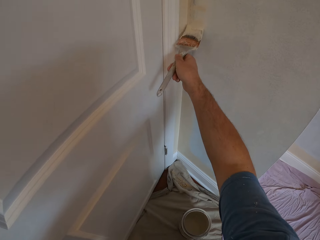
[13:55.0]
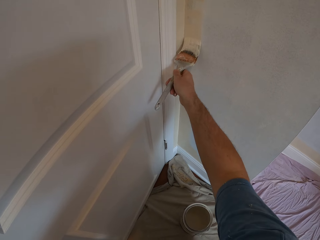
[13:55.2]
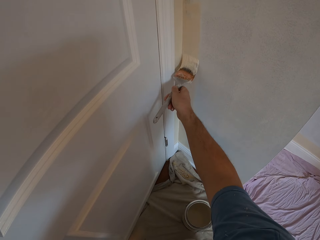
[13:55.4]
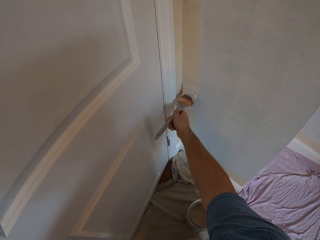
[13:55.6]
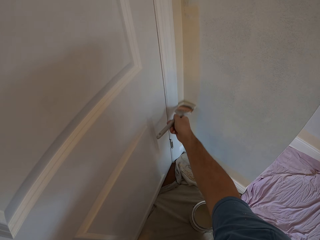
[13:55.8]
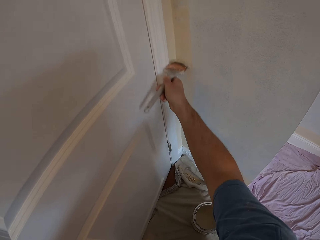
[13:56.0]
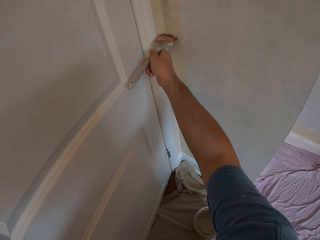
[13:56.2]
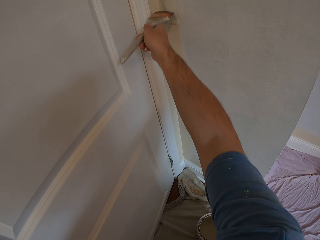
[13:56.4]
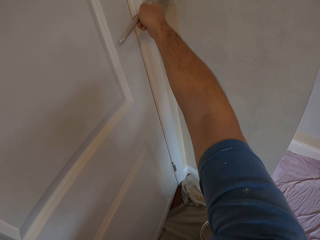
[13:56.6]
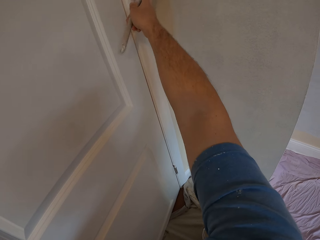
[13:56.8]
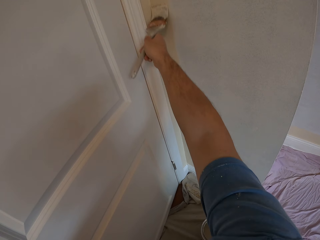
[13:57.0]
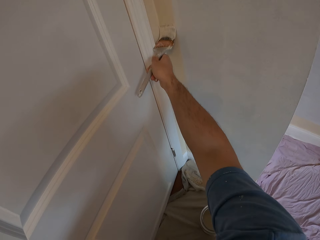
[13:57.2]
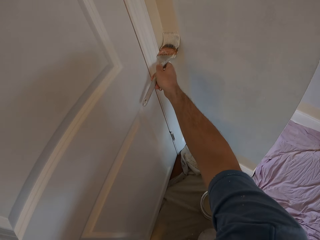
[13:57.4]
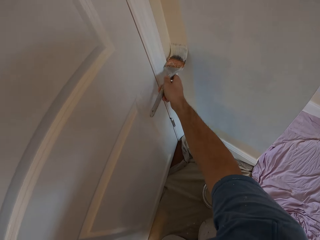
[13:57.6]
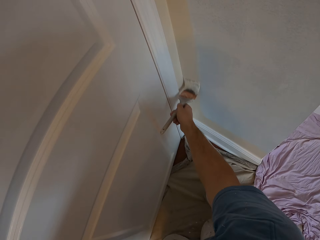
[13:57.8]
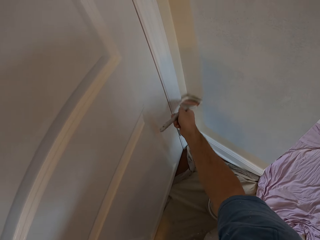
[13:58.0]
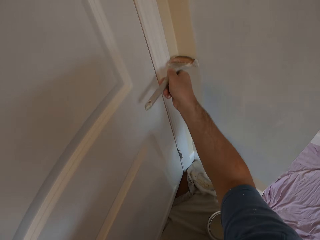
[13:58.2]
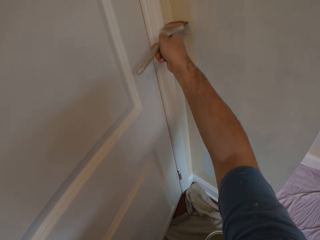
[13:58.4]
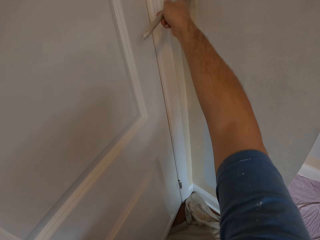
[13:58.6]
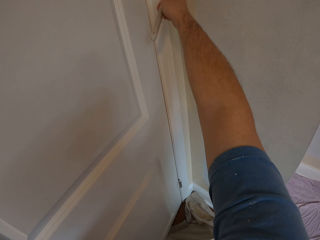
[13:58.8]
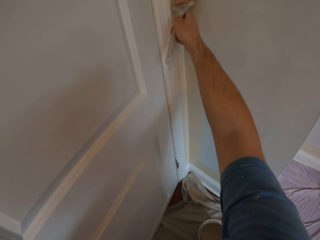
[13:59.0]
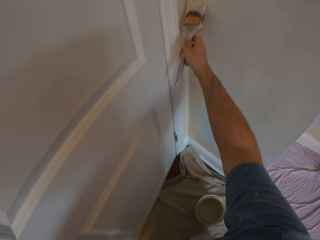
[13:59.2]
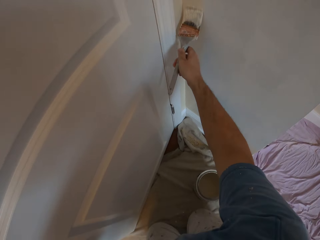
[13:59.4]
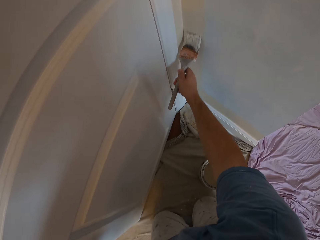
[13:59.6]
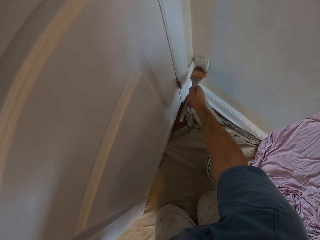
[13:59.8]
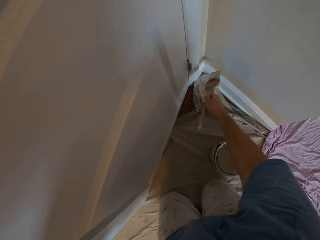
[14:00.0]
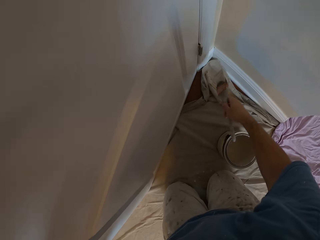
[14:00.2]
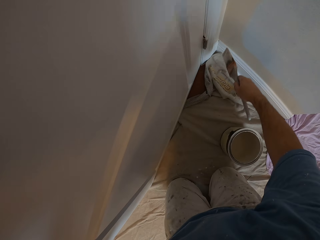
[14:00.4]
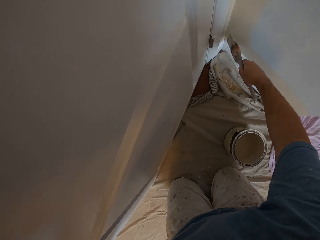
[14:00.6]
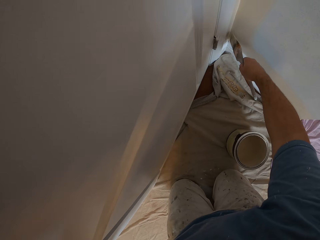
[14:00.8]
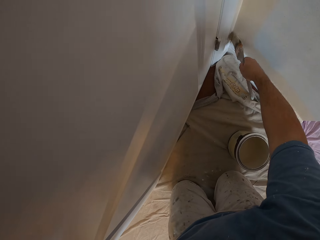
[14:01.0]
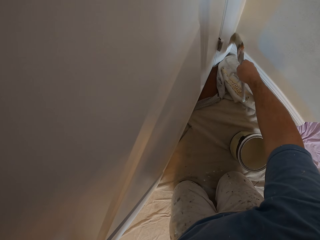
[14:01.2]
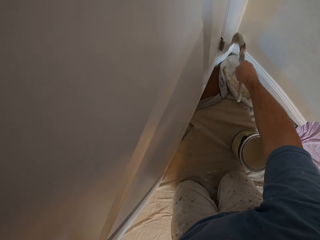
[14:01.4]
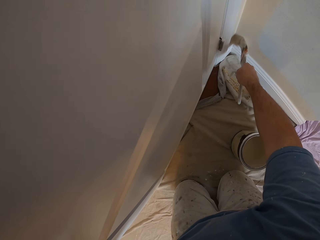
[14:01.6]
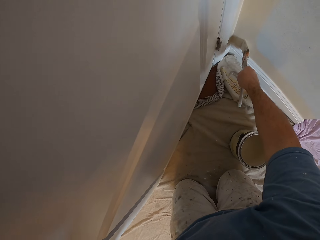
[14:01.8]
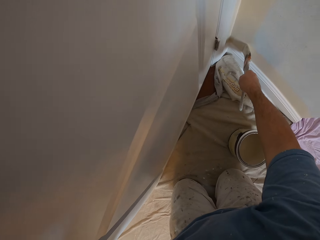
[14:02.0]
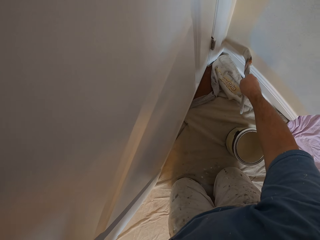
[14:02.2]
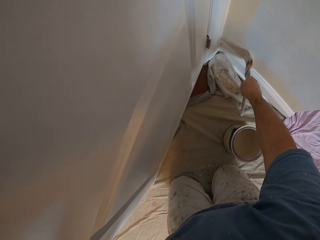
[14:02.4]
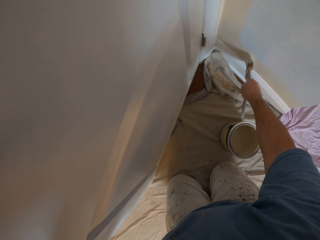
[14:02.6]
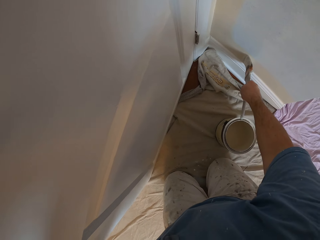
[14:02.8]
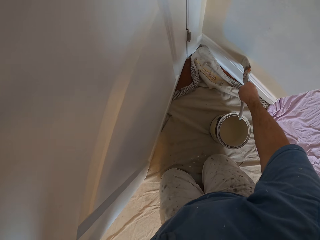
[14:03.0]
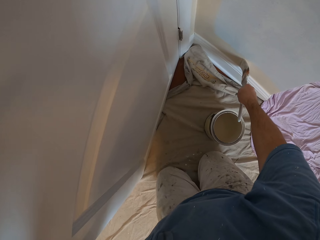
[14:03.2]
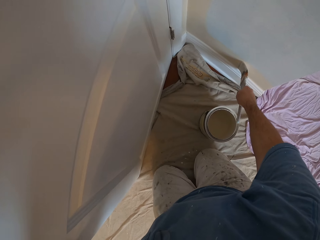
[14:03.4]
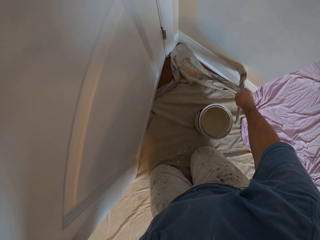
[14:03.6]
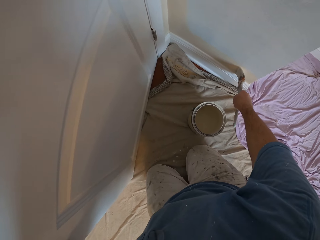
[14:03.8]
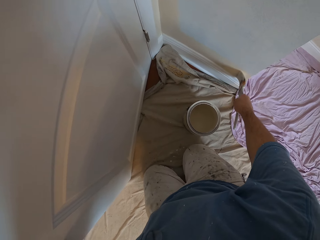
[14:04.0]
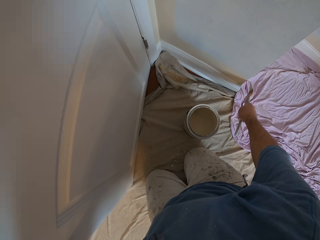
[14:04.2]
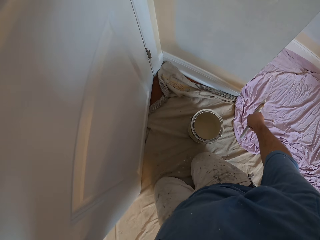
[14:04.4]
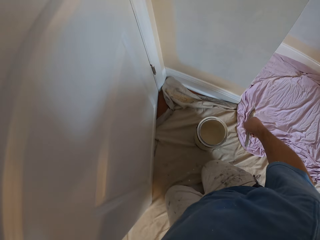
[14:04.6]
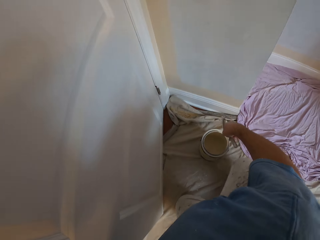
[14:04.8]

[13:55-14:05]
The camera wearer paints the wall with the brush.

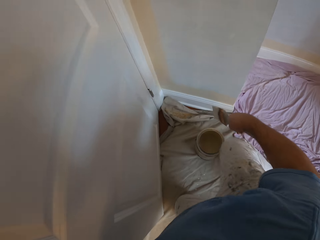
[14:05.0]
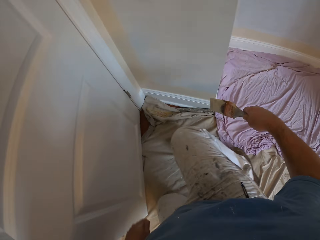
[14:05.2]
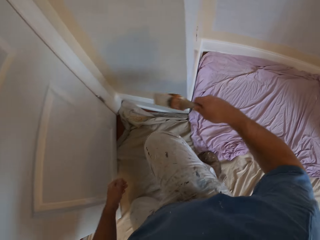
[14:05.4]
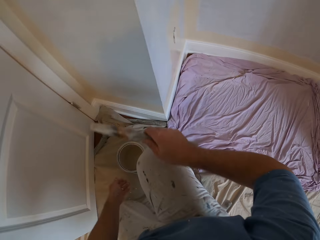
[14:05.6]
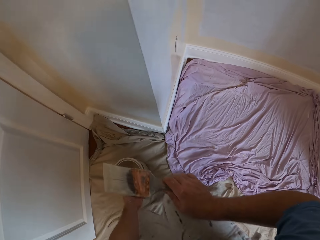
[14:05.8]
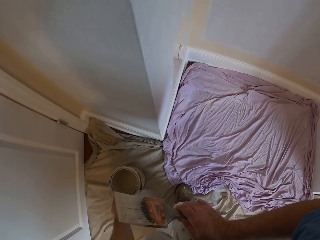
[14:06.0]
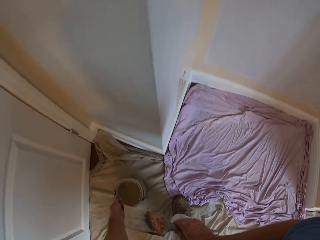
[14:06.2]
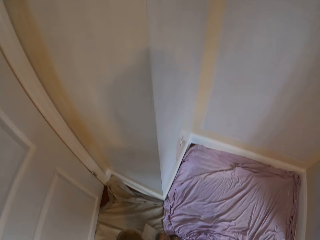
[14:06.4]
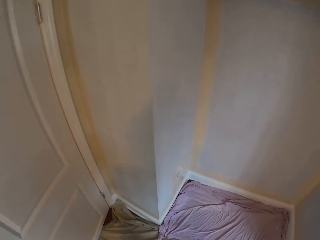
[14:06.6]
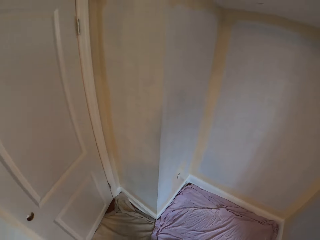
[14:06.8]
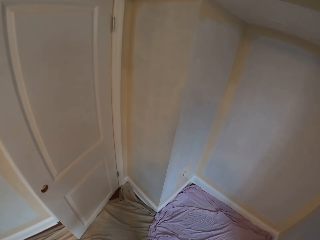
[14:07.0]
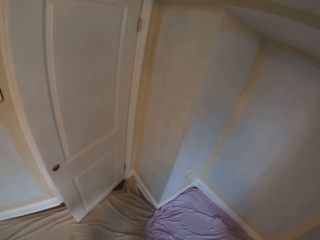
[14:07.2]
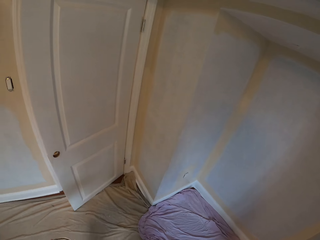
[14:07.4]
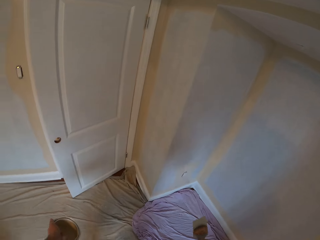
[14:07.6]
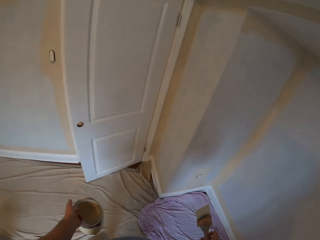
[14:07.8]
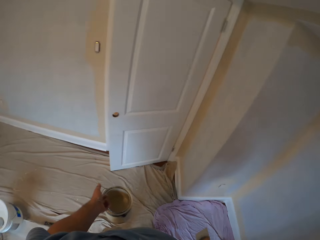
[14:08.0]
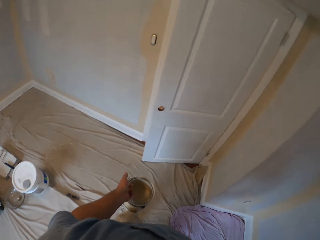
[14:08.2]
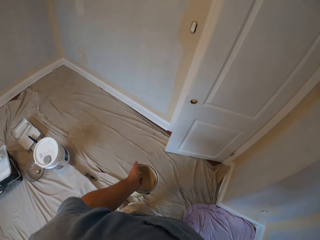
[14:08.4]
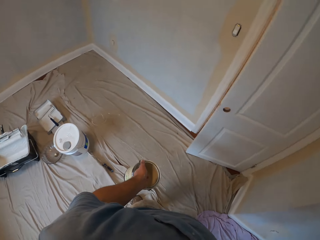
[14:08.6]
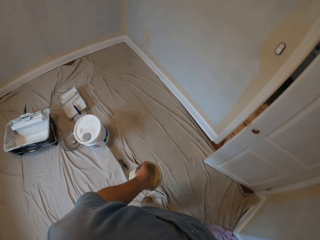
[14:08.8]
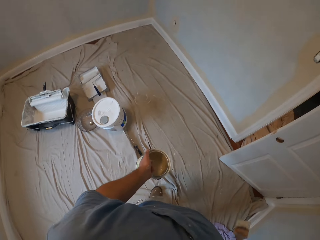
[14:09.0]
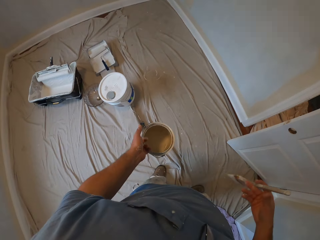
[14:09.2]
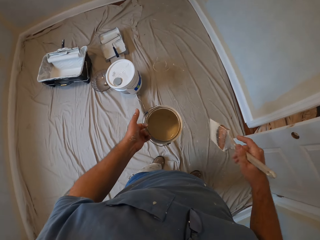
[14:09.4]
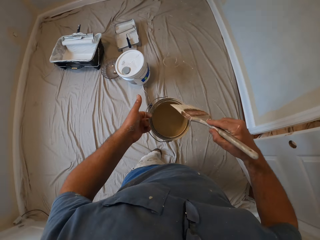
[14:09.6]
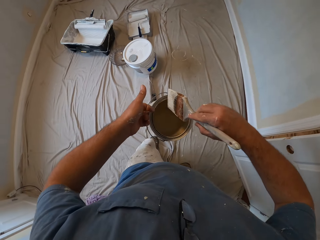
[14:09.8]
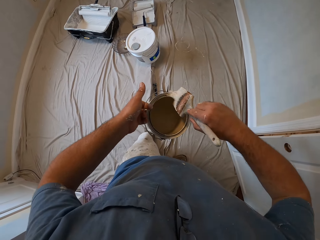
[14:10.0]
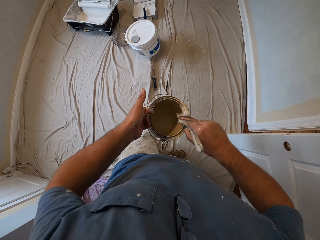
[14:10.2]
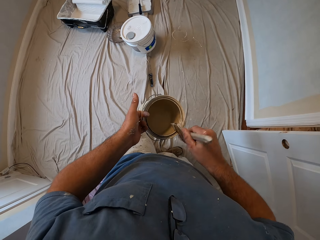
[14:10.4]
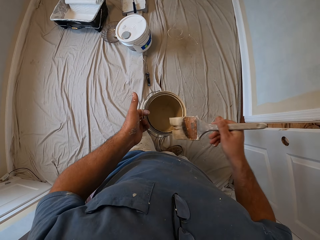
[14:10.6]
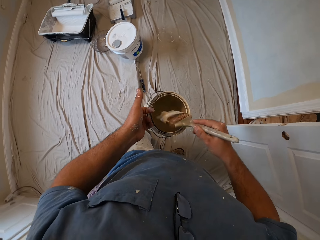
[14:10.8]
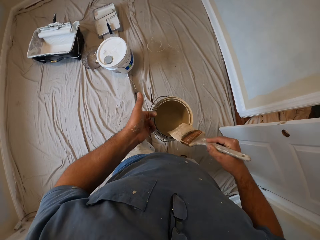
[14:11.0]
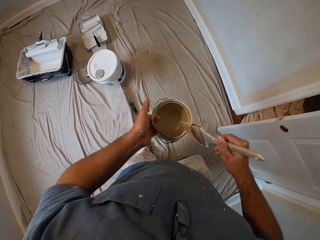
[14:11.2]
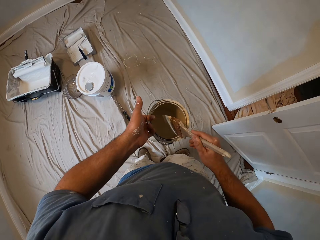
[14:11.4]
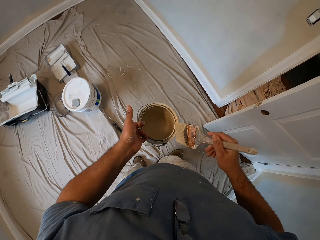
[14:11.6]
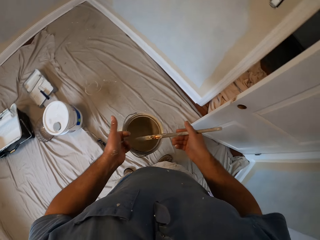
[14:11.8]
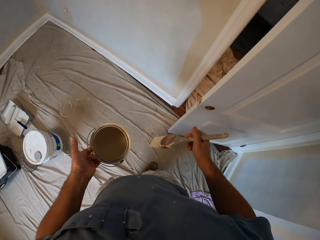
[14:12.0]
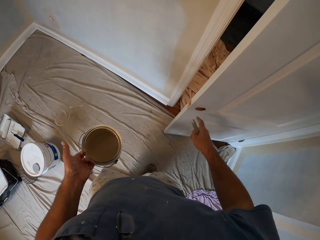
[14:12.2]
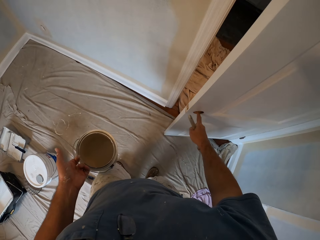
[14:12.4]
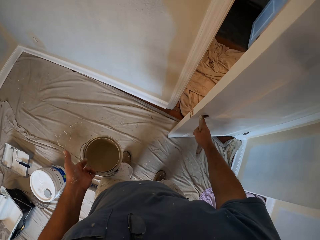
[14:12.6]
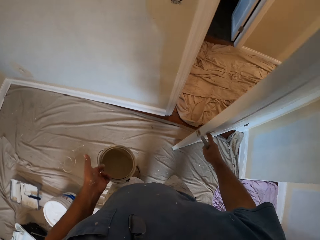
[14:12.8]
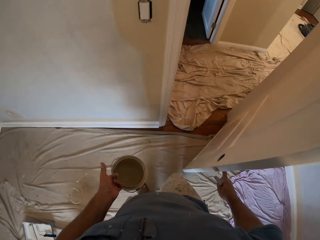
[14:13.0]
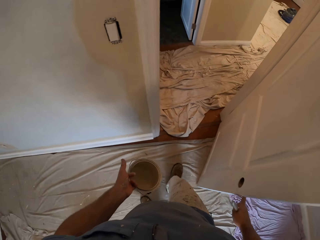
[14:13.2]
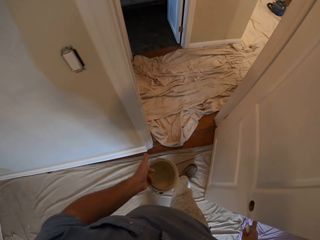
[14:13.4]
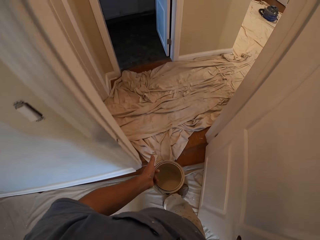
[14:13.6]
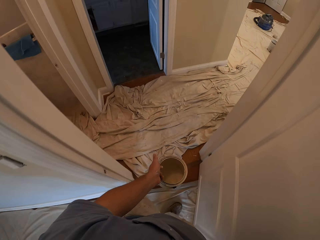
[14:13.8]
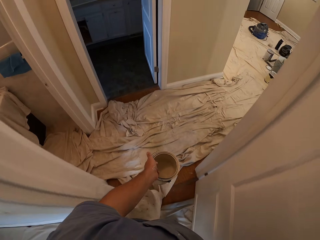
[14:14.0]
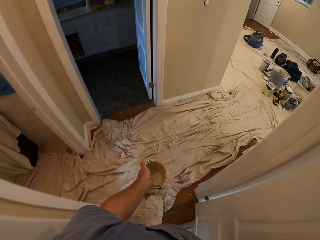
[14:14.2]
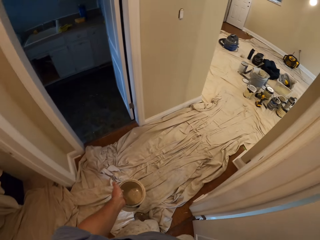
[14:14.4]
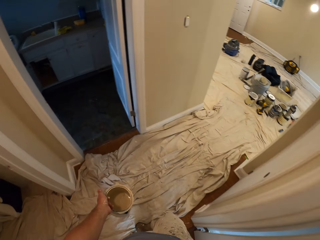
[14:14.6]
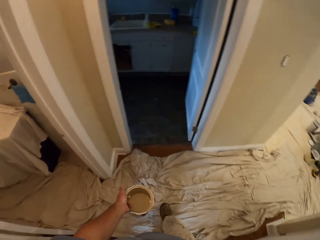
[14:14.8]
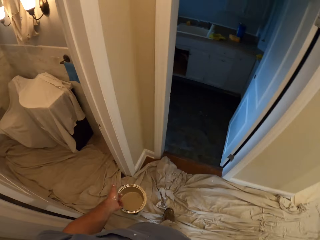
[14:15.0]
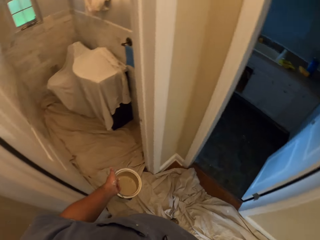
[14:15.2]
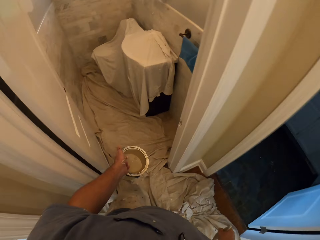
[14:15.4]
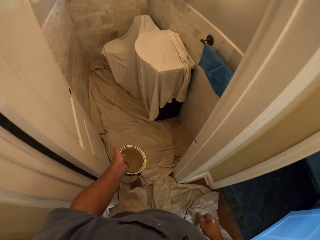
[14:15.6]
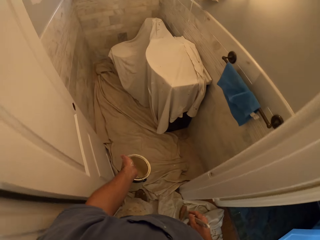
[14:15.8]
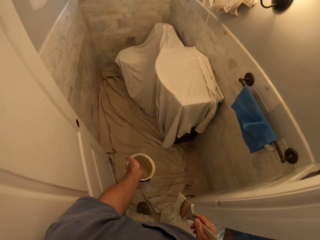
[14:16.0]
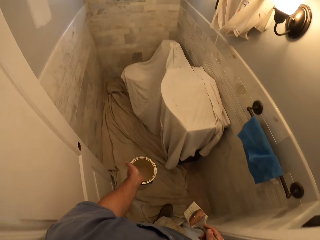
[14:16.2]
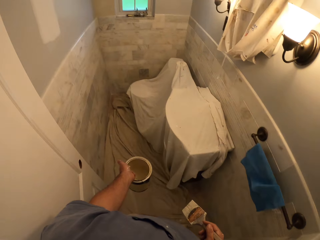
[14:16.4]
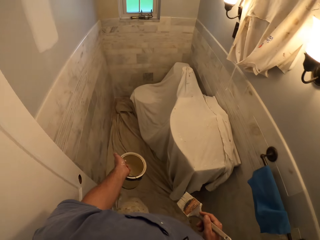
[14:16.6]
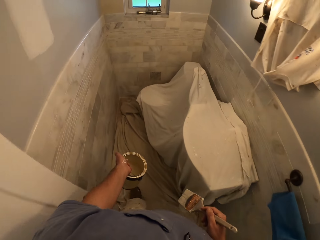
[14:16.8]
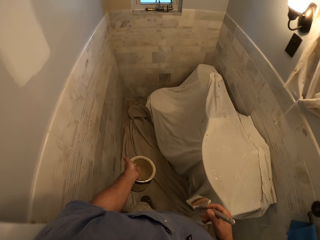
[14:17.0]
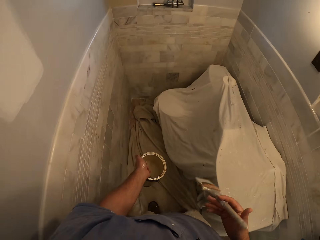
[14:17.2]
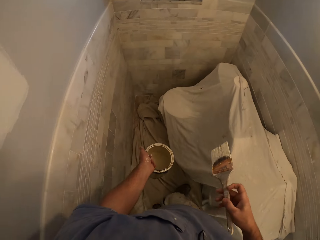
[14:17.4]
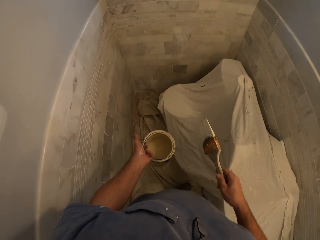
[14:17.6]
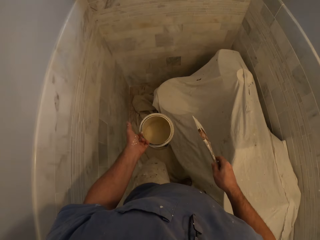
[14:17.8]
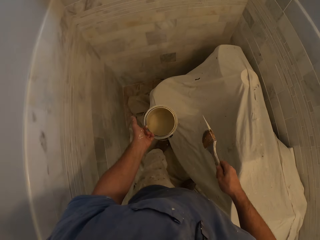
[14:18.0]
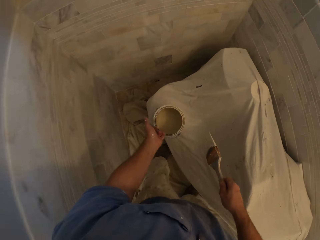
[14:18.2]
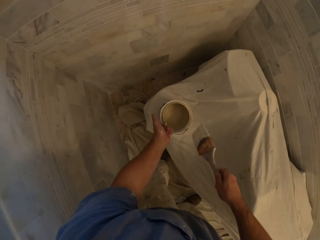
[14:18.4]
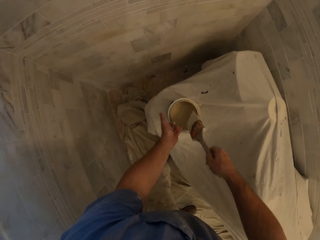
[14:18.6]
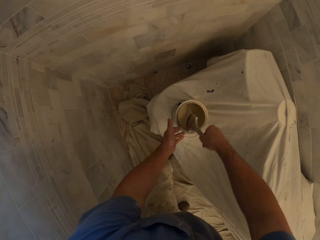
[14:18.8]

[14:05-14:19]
The camera wearer stands to his feet. He picks up the paint container. He looks around. He cleans the container body with the brush. He wipes off paint from the brush. He opens the room door. He walks to the bathroom. He leaves the room. He walks into another room.
